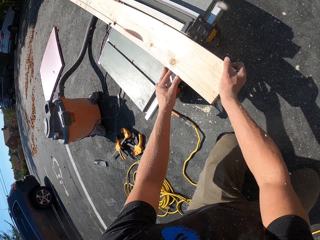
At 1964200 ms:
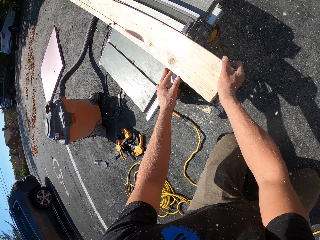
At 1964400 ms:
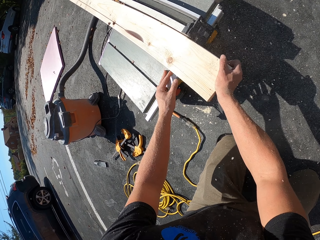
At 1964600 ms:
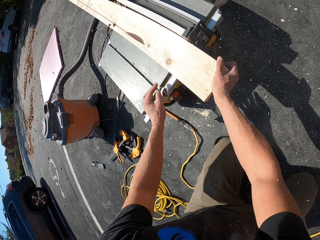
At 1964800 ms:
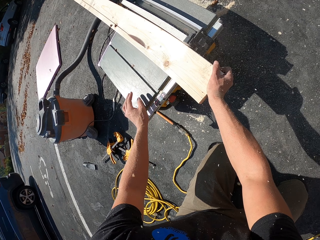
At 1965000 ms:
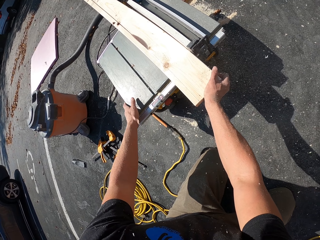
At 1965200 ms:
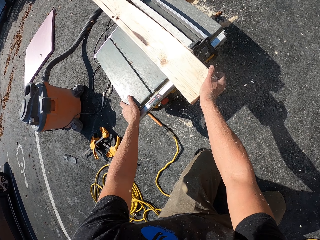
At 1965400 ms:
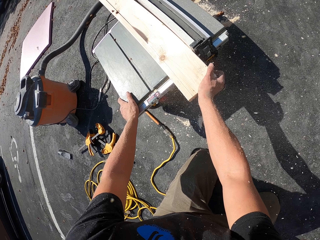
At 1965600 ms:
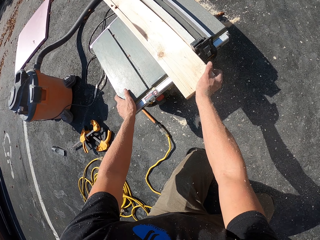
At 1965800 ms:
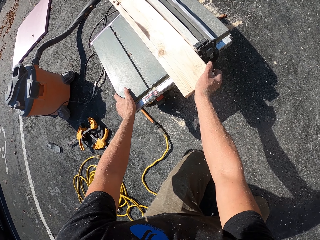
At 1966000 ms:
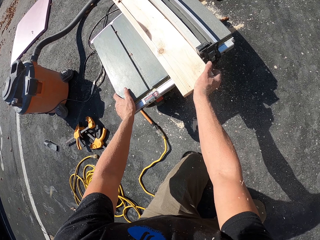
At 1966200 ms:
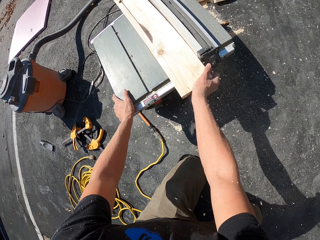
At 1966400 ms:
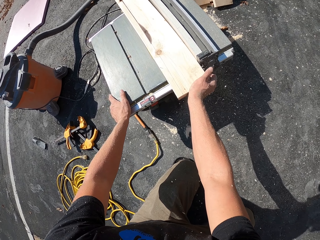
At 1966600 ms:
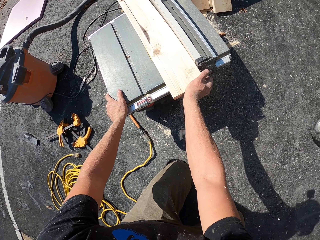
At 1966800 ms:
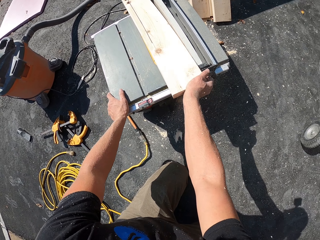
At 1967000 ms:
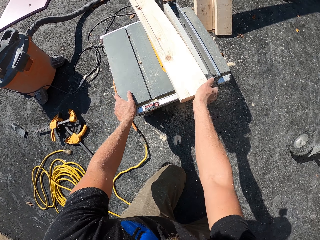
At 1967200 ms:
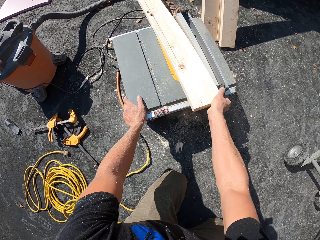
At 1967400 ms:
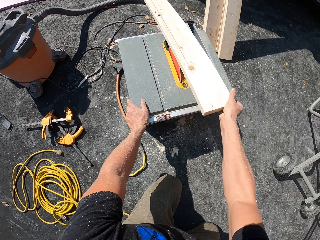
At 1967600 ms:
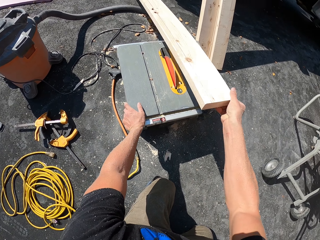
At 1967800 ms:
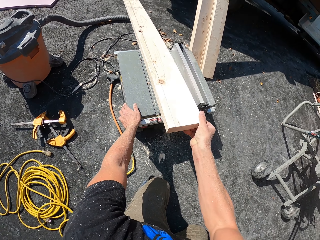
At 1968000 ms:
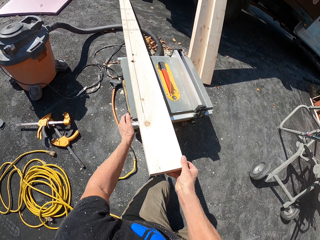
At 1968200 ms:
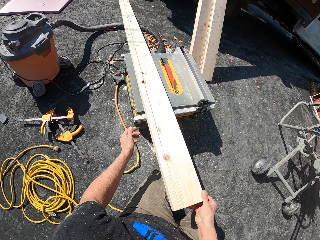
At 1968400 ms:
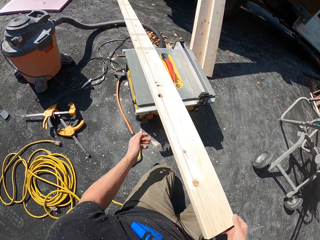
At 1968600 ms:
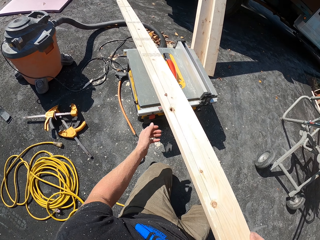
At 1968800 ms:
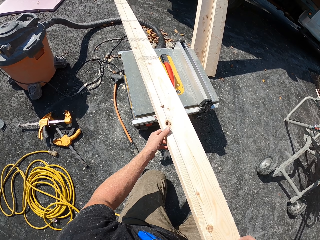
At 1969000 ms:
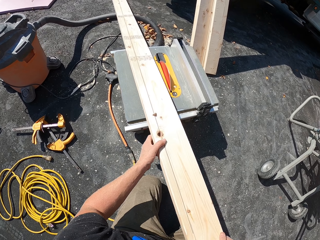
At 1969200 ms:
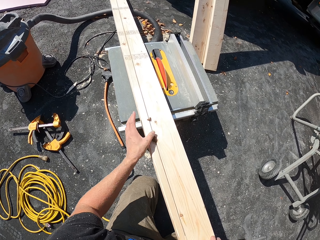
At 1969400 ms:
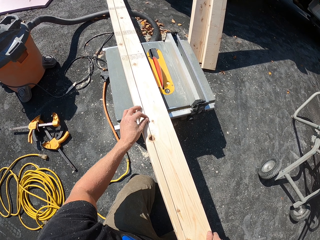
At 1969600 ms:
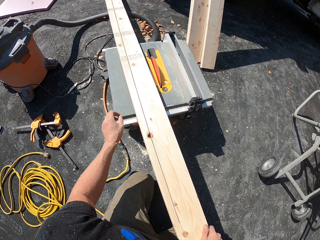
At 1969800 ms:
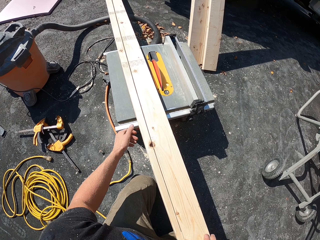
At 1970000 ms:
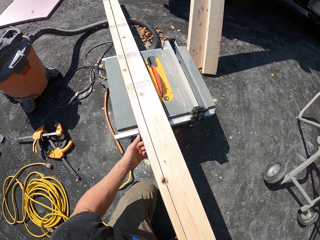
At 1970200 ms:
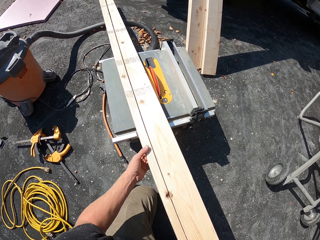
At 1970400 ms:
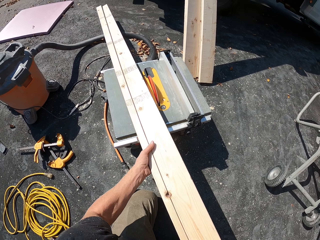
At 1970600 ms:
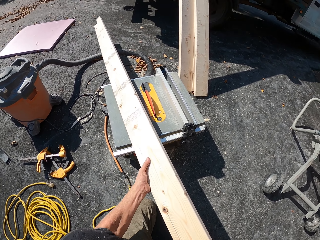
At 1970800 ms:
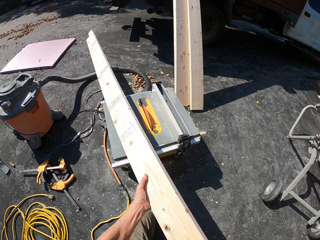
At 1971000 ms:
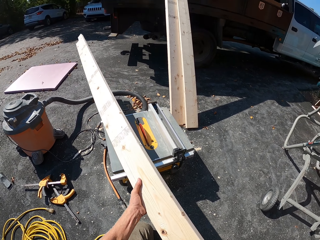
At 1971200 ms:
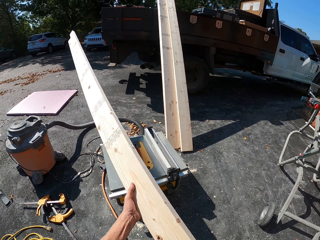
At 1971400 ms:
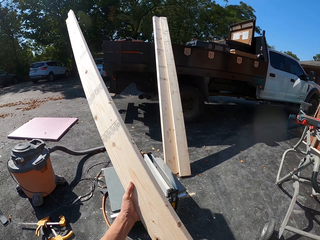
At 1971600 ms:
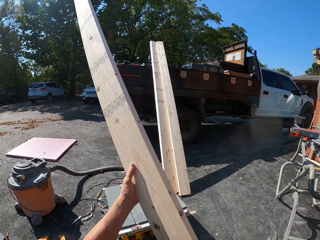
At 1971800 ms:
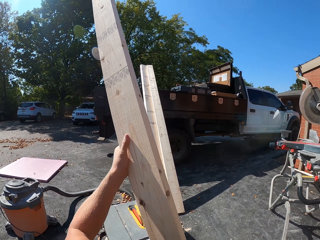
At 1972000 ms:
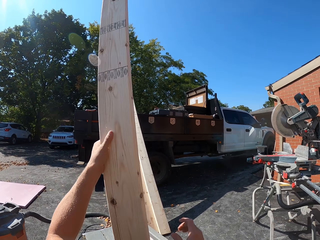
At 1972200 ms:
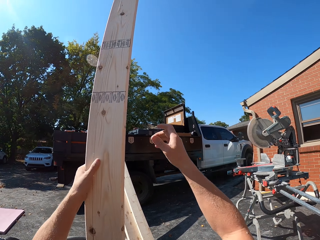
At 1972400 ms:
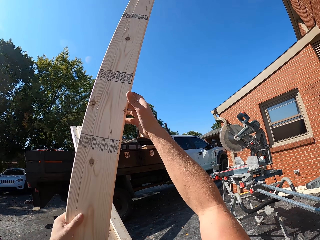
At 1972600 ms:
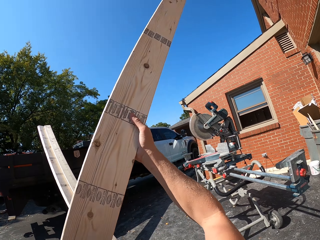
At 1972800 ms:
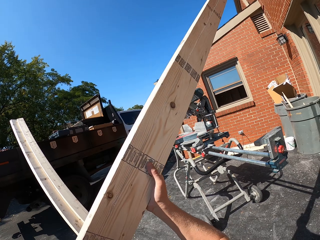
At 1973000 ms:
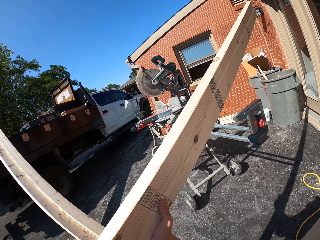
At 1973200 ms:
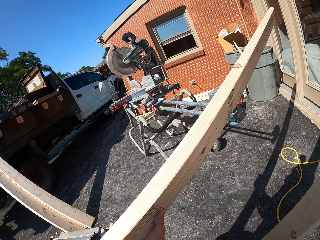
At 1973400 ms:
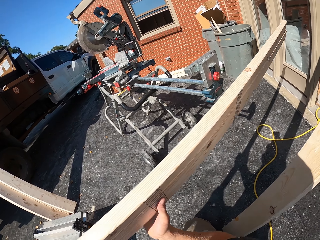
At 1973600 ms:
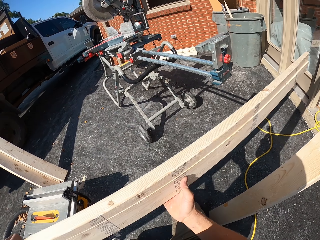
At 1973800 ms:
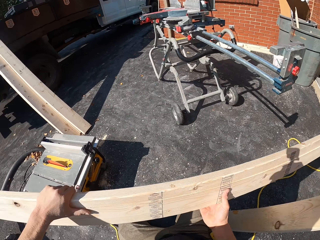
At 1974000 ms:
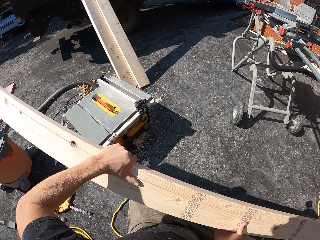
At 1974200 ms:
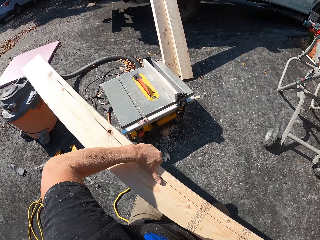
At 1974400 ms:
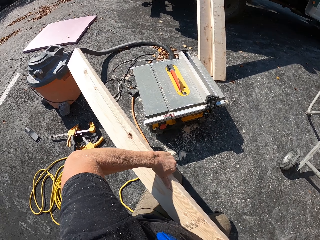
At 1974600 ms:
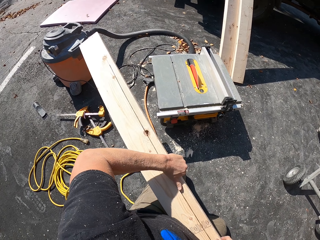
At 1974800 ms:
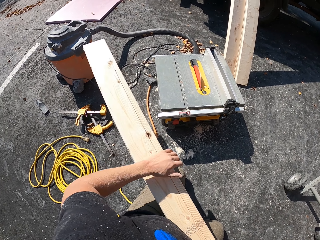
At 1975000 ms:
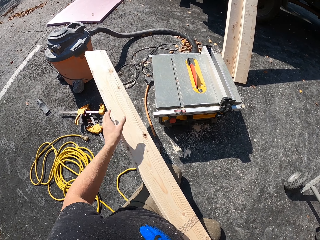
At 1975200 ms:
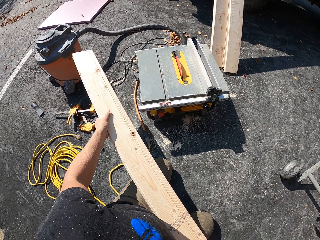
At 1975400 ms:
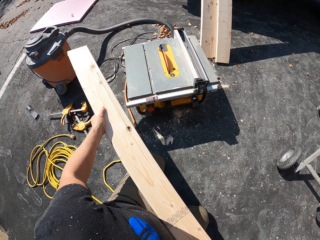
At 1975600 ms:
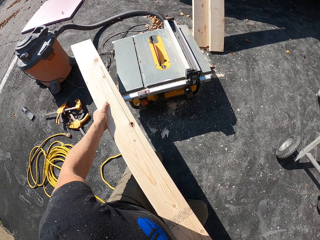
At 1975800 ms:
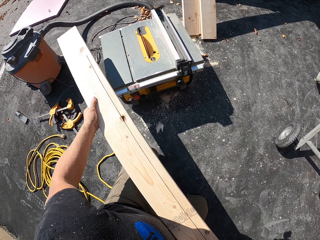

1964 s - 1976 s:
The camera wearer holds the machine with the left hand. They cut wood with the wood machine. They pull the wood. They move the wood with the right hand, and move the wood with both hands. They remove something from the wood with the left hand. They hold the wood with both hands. They turn the wood. They pick up the wood with both hands. They move the wood with both hands.

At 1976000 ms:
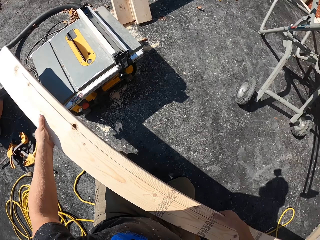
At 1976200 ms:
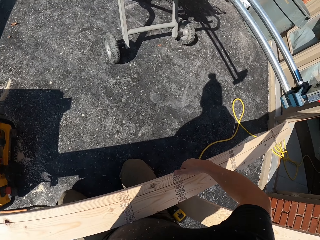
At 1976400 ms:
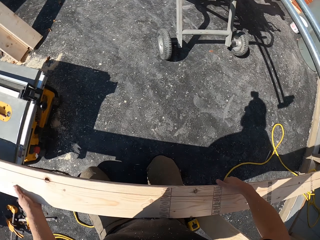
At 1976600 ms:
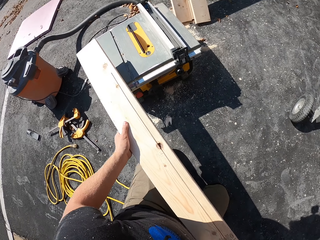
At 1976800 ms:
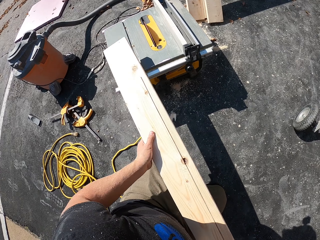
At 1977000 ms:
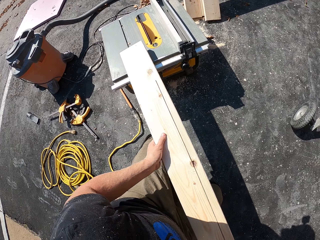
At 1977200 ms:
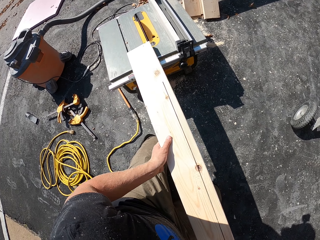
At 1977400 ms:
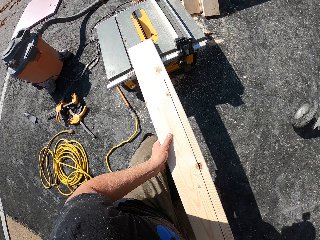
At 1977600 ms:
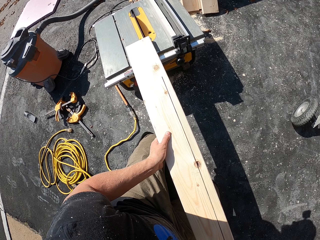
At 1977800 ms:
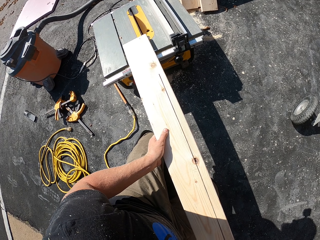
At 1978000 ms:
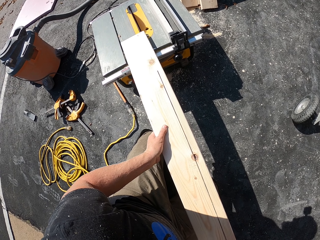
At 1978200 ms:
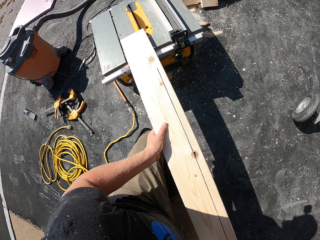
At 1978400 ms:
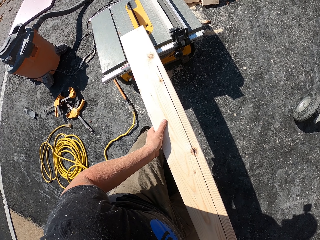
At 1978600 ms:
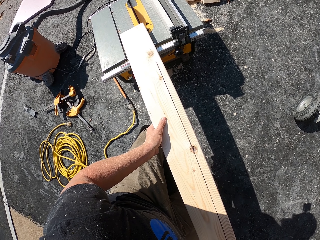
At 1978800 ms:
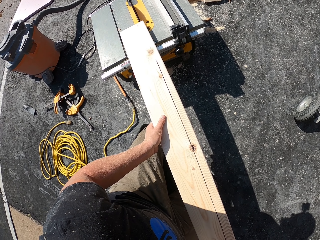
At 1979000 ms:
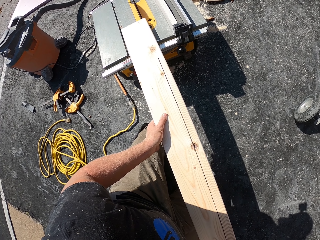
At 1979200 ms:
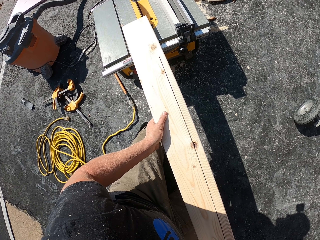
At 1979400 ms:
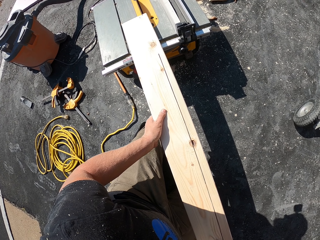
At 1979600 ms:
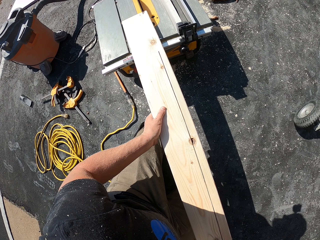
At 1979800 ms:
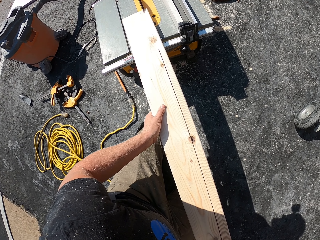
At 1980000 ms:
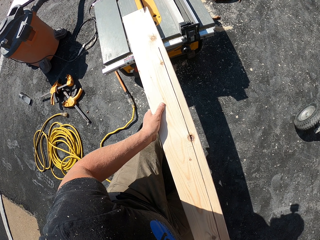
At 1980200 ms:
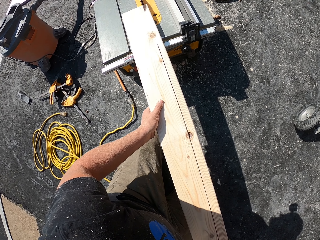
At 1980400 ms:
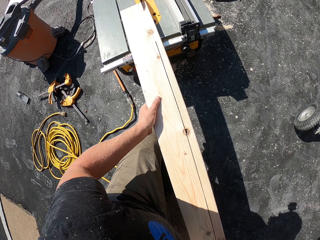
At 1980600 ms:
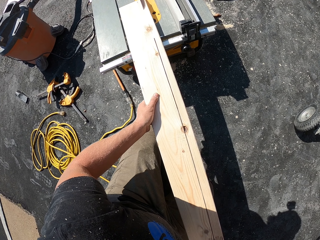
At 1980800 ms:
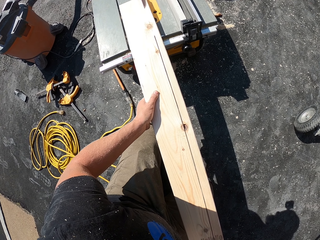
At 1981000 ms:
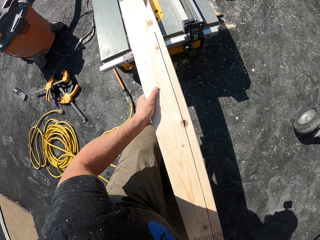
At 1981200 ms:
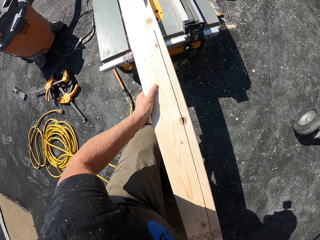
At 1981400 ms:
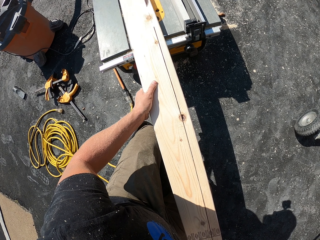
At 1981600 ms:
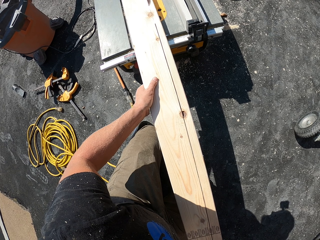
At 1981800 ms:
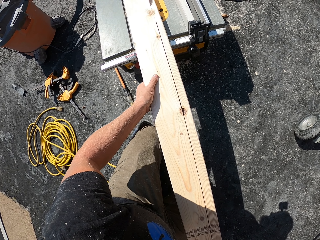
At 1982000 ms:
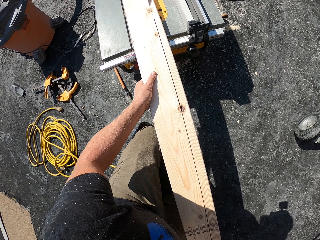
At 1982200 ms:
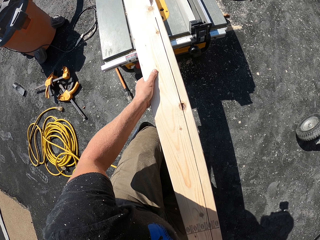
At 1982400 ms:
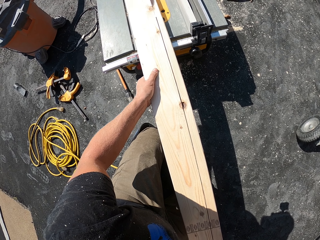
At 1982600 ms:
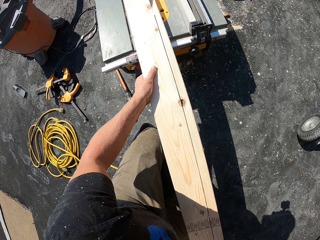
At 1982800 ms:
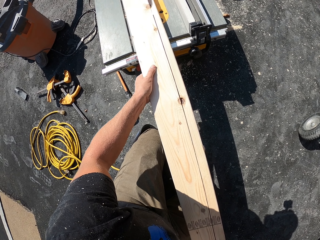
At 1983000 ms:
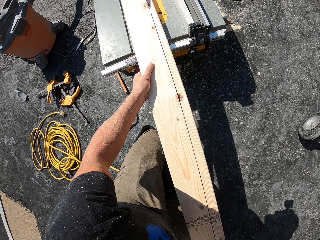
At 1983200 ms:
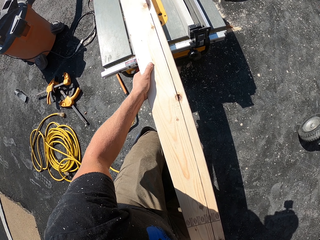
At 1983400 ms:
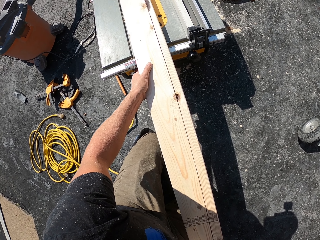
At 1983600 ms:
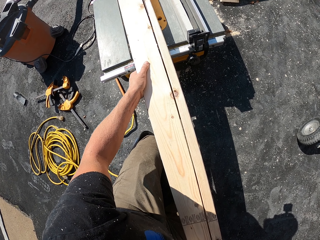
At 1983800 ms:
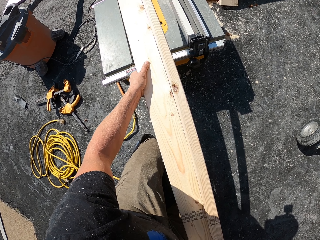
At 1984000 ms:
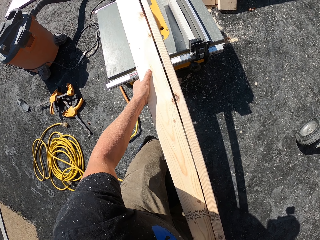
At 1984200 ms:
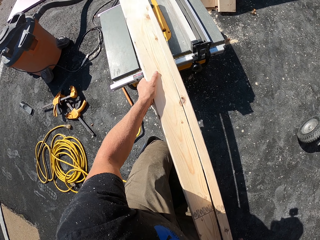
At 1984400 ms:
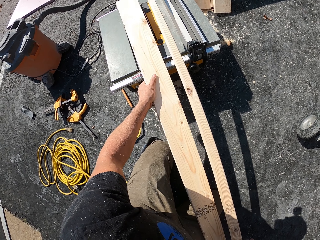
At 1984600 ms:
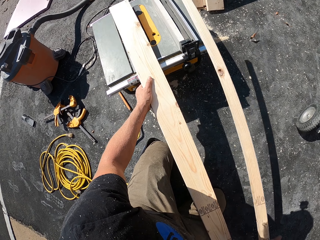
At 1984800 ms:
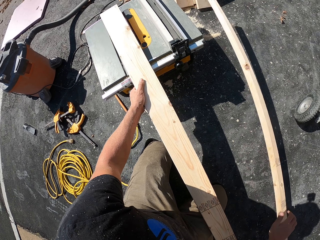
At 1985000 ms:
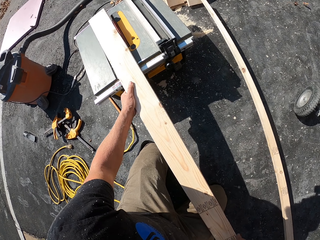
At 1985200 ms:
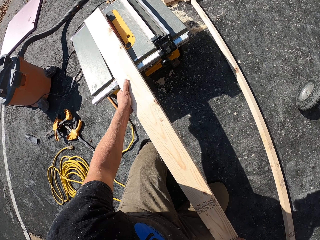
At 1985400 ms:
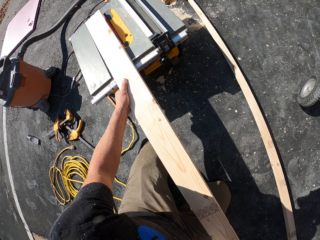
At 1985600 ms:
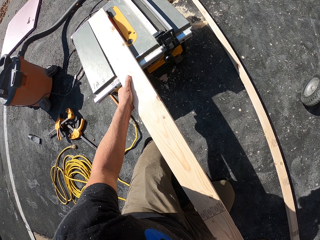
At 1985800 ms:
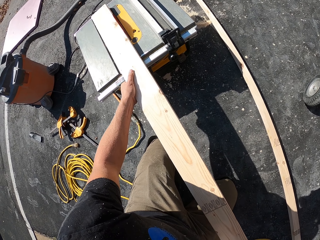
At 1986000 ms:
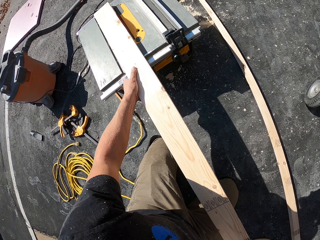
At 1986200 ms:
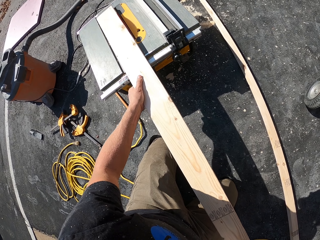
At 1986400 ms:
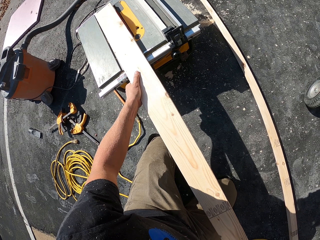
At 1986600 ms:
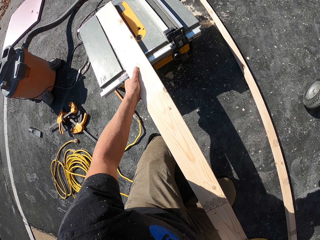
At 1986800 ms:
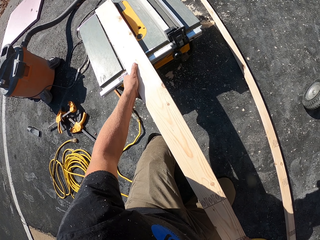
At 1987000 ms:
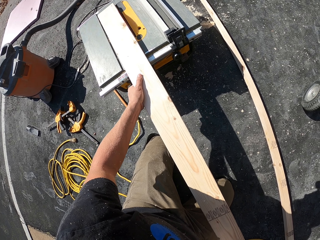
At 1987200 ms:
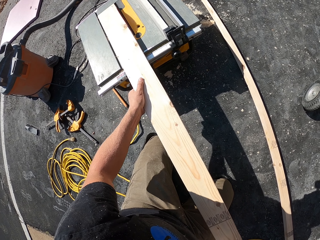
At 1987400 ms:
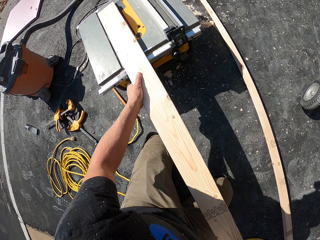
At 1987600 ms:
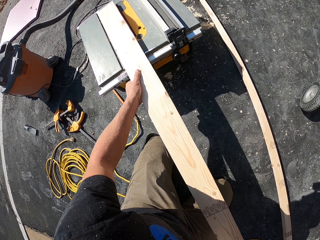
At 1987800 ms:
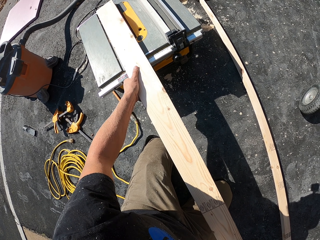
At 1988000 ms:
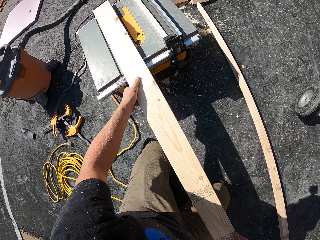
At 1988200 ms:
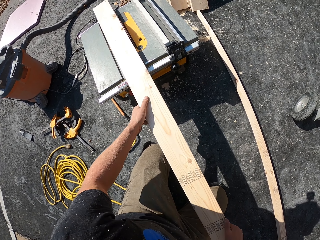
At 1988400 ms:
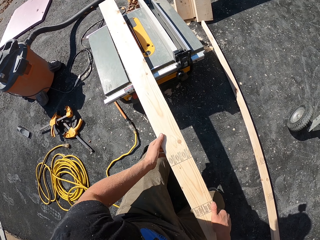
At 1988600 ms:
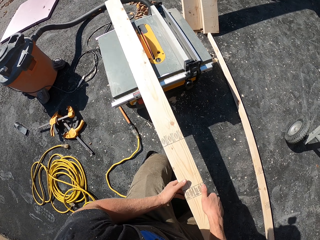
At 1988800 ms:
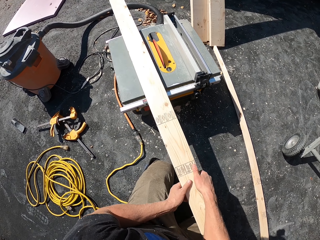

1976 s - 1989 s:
The camera wearer slides the wood on the woodcutting machine with both hands. They cut the wood with the woodcutting machine. They drop a piece of wood down with the right hand. They cut the wood with the woodcutting machine.
